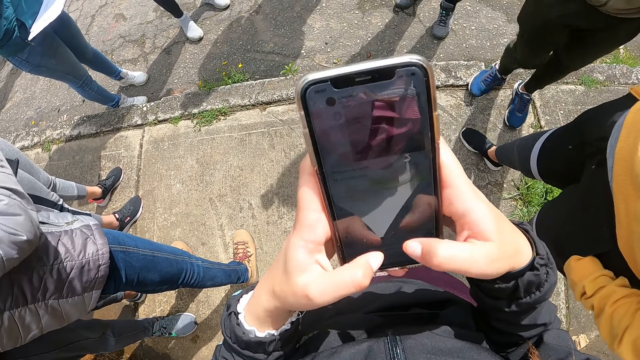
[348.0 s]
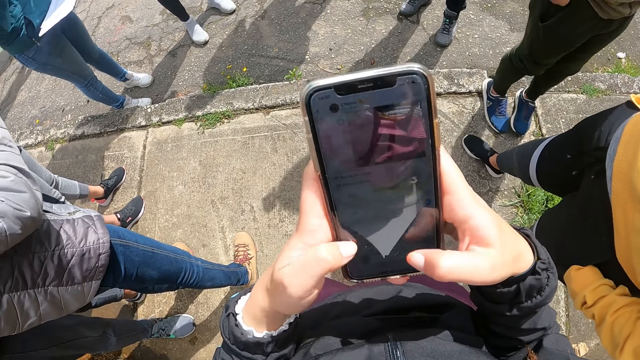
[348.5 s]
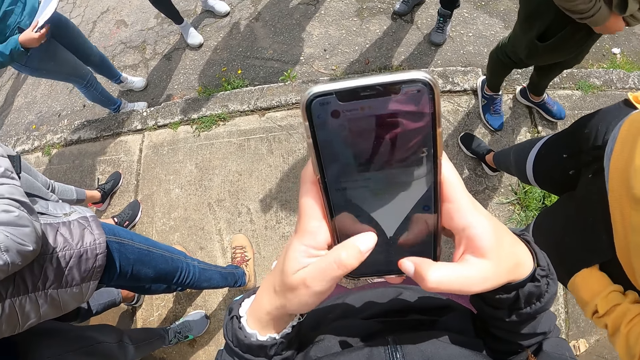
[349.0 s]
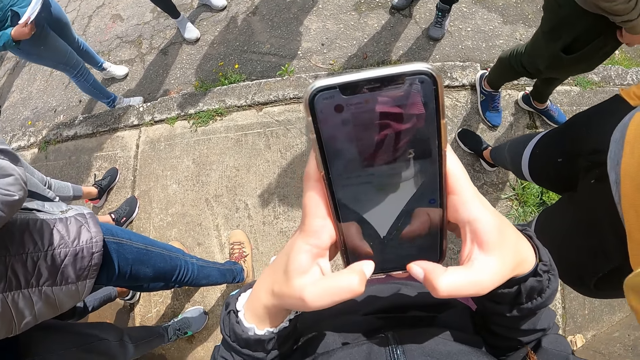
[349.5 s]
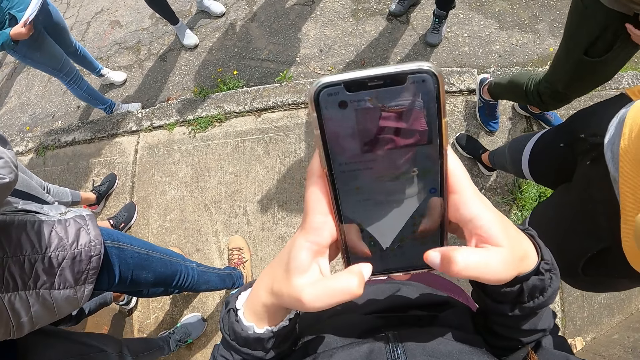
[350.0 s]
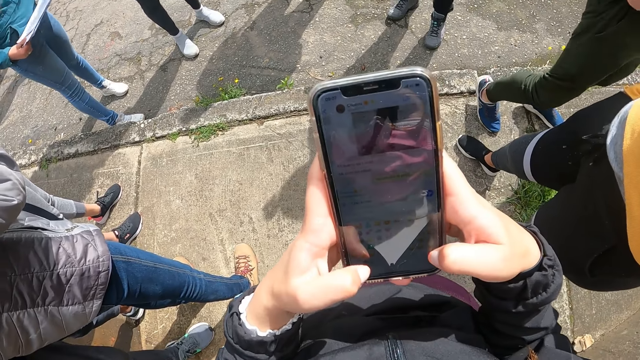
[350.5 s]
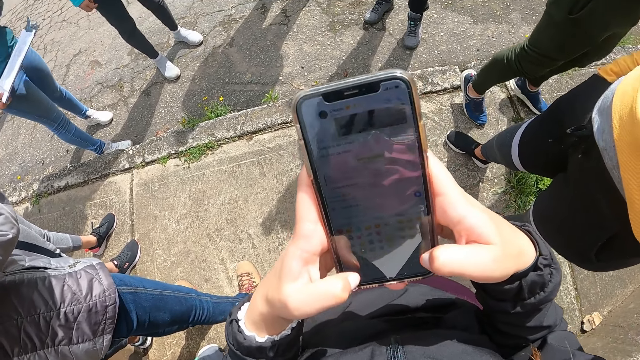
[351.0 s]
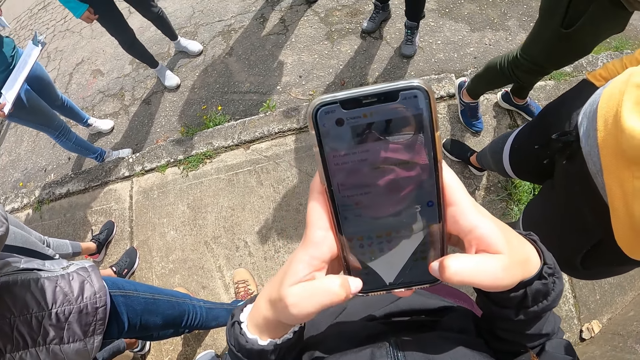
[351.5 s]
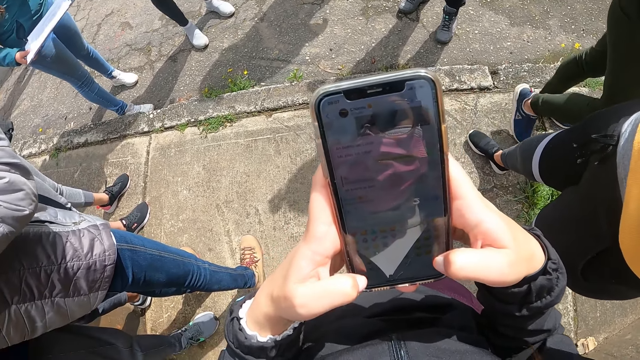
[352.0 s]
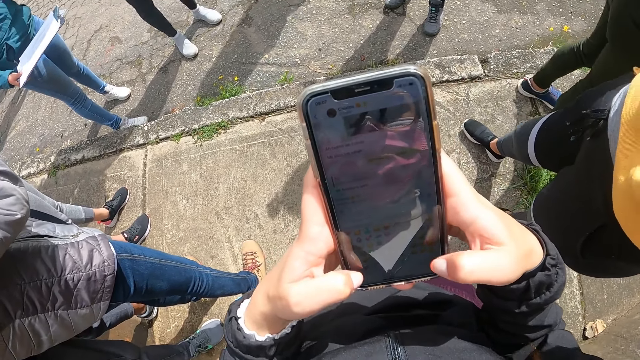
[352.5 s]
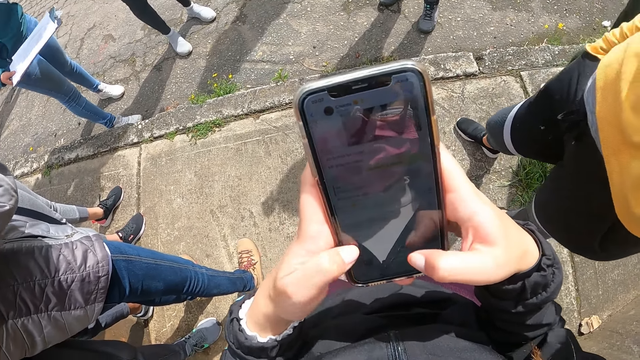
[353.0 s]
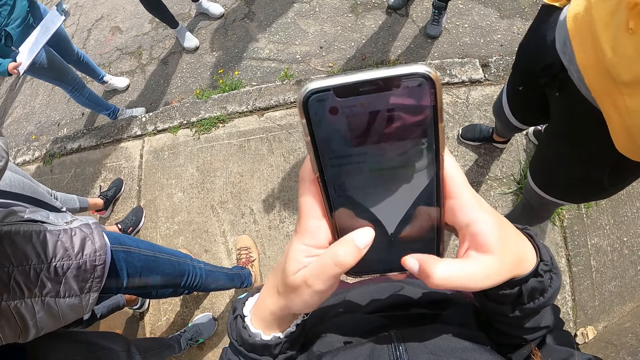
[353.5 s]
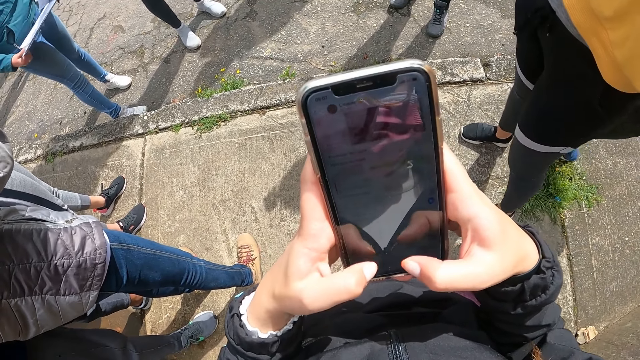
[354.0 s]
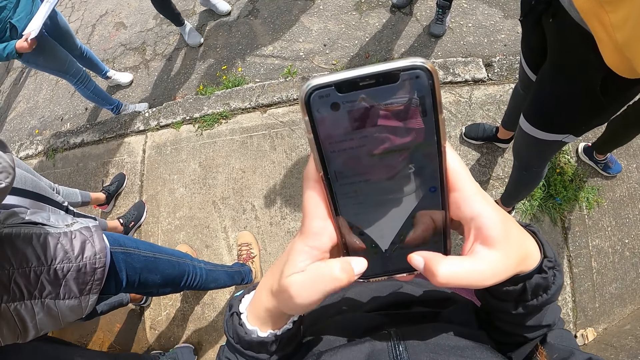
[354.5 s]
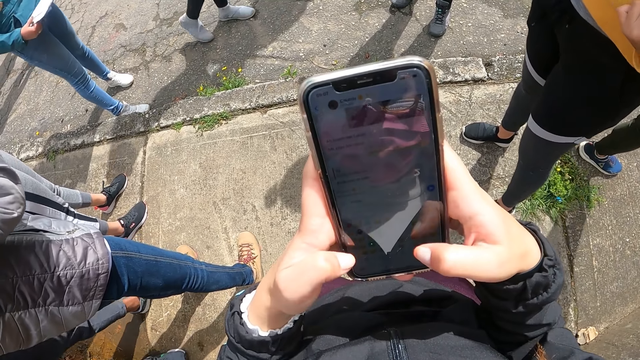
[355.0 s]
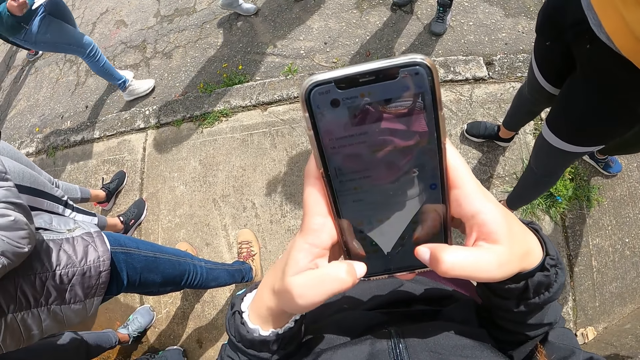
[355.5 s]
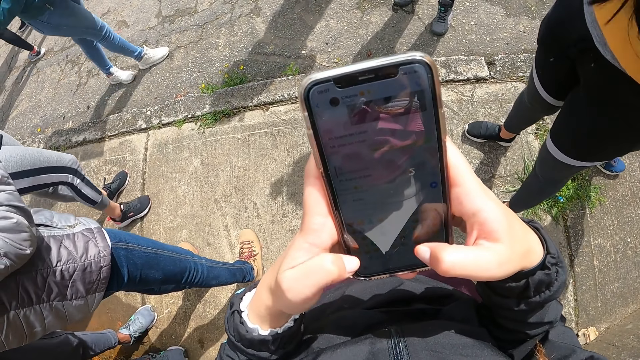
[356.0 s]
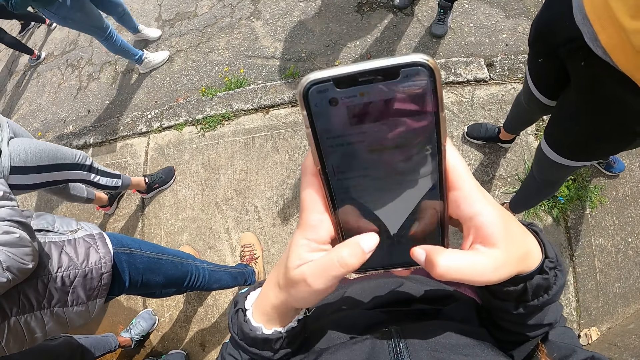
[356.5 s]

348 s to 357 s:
The camera wearer types on the phone. They stare at the phone. They type on the phone.

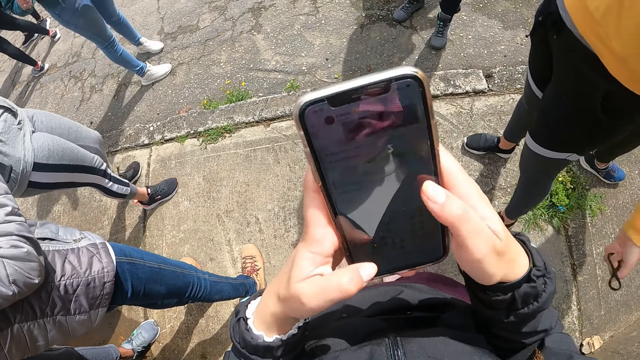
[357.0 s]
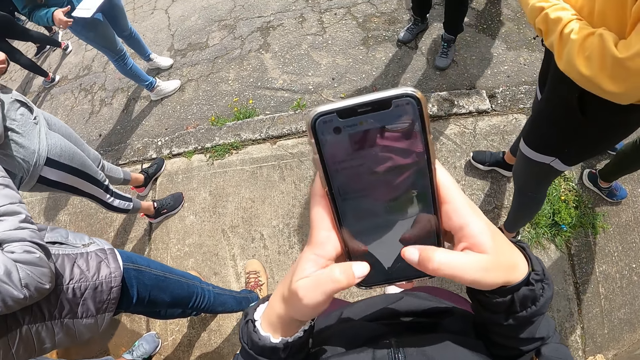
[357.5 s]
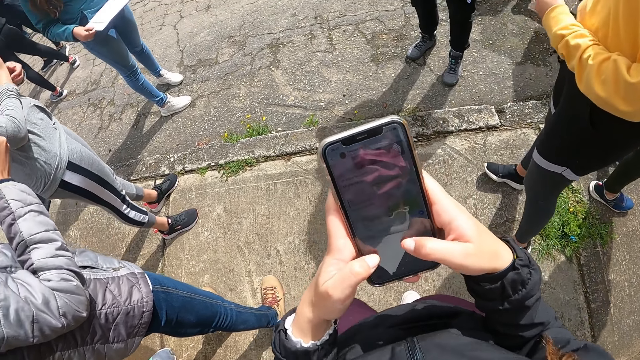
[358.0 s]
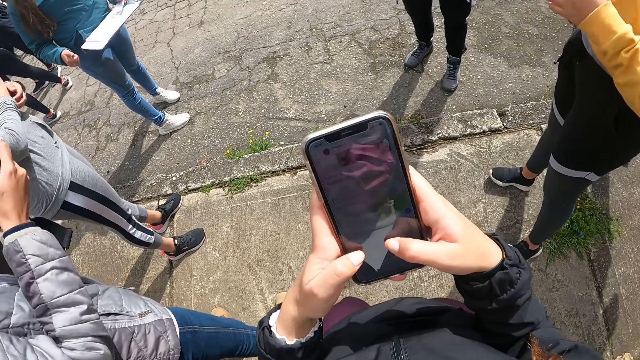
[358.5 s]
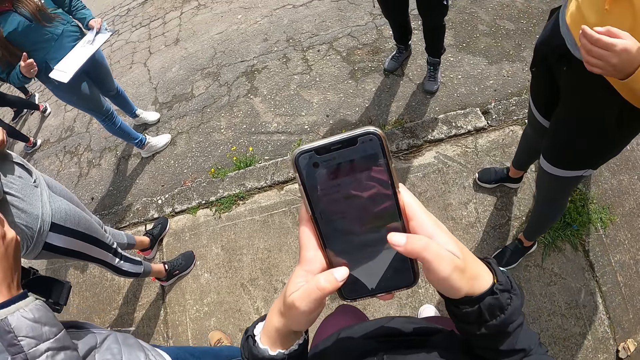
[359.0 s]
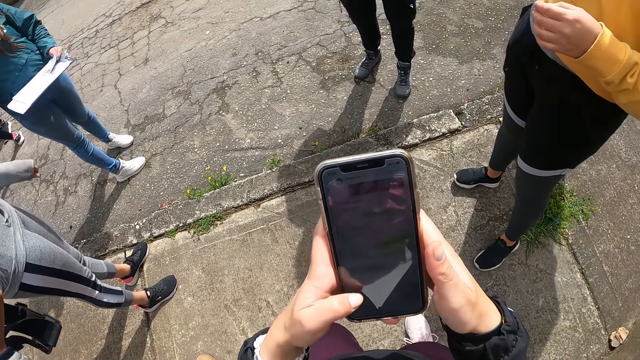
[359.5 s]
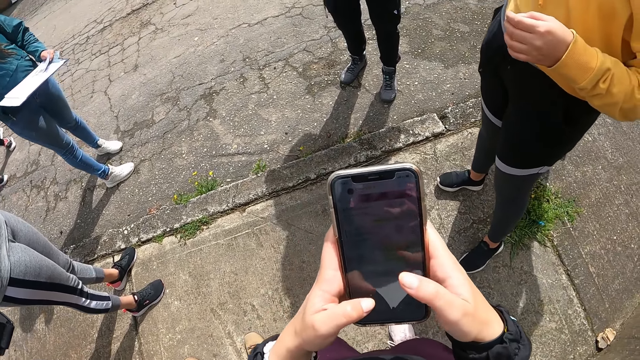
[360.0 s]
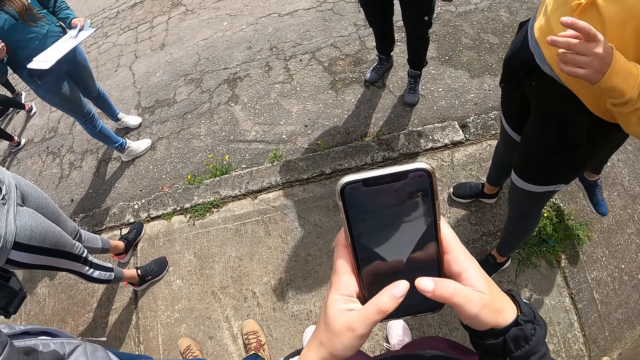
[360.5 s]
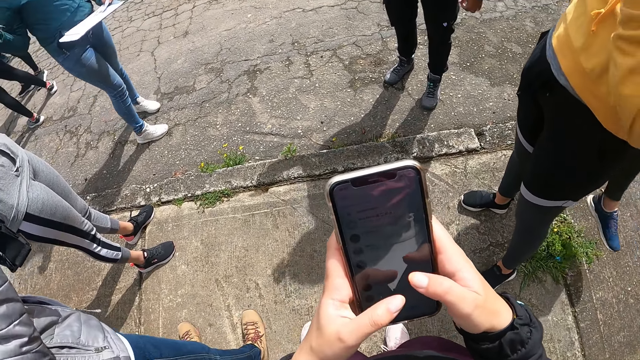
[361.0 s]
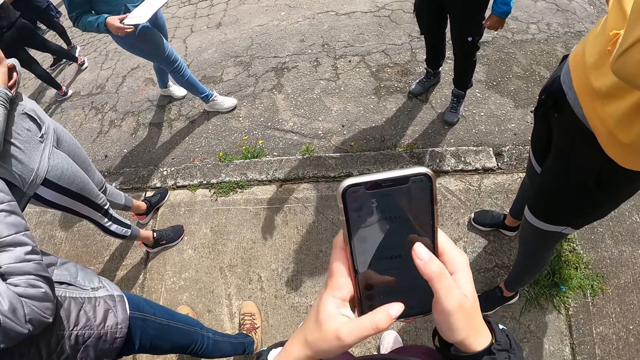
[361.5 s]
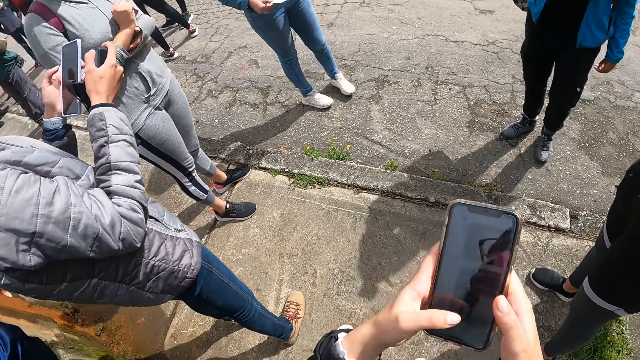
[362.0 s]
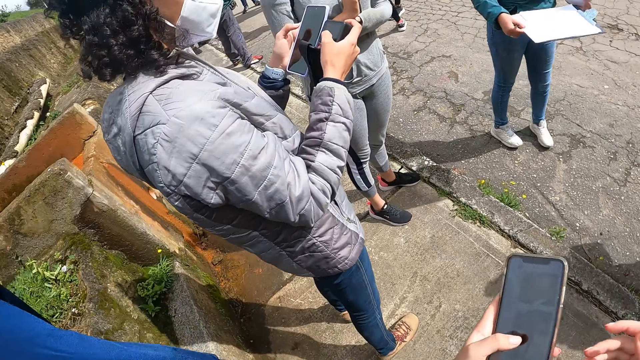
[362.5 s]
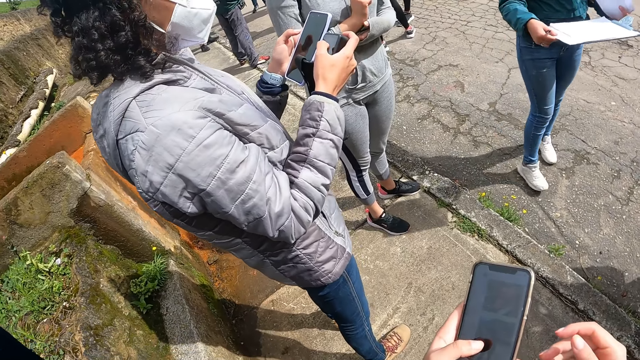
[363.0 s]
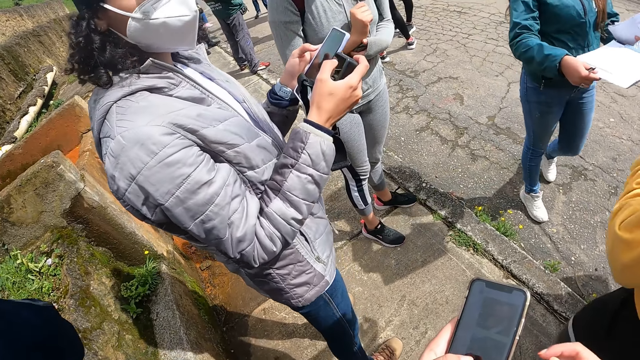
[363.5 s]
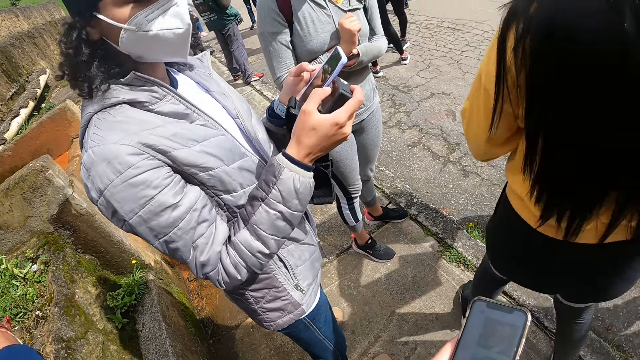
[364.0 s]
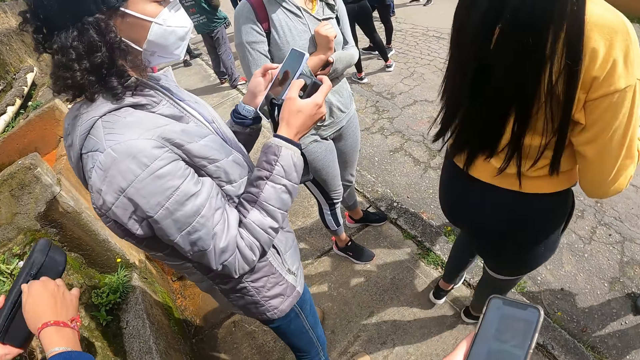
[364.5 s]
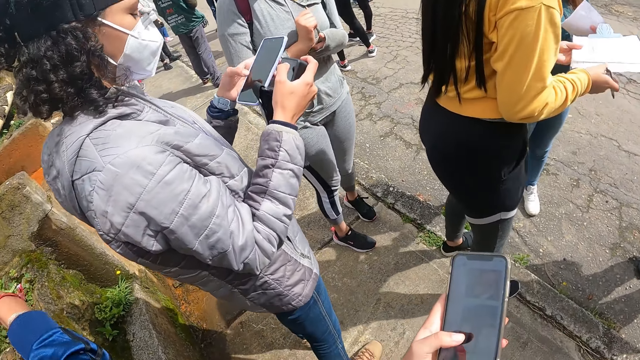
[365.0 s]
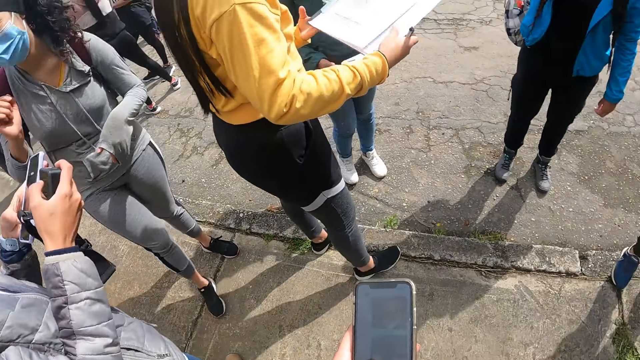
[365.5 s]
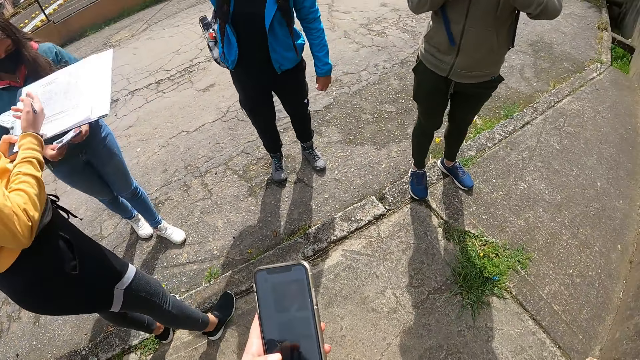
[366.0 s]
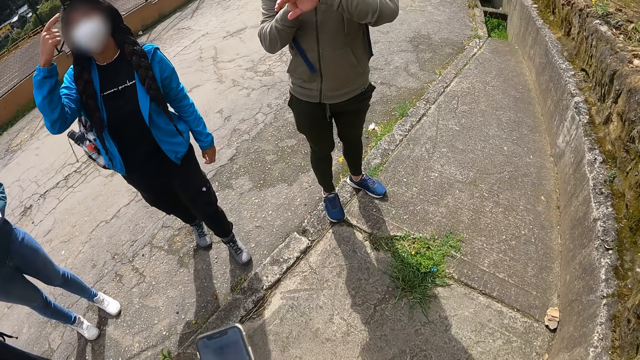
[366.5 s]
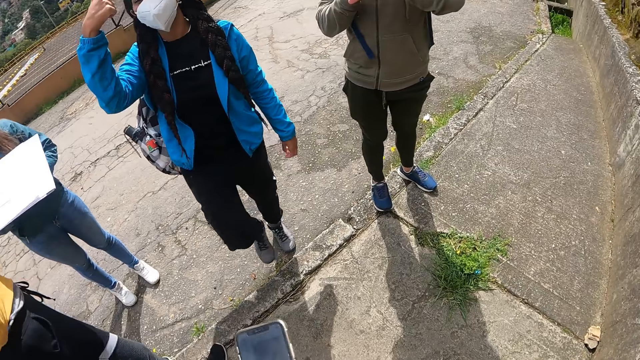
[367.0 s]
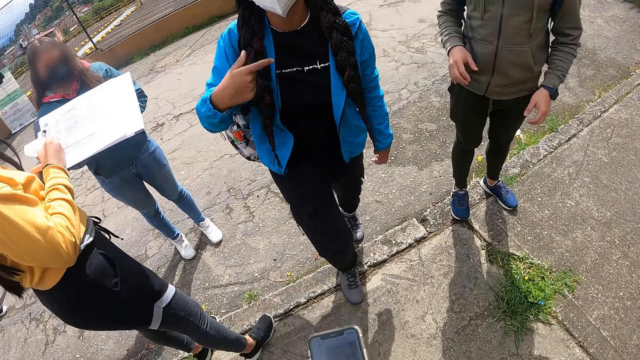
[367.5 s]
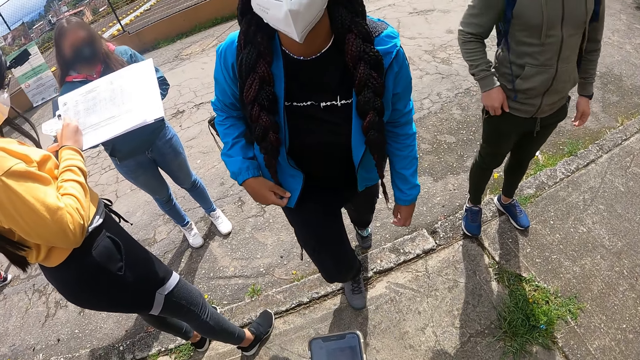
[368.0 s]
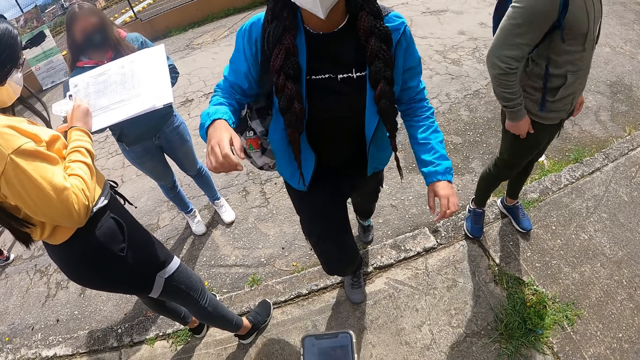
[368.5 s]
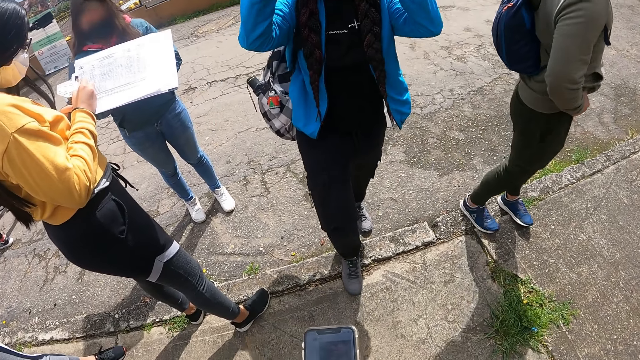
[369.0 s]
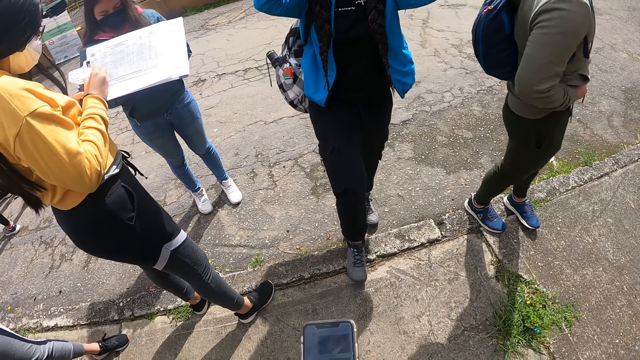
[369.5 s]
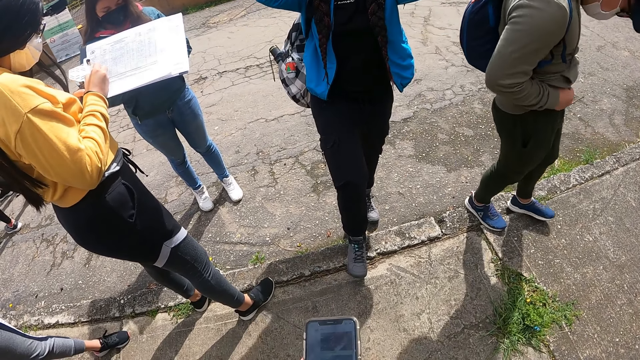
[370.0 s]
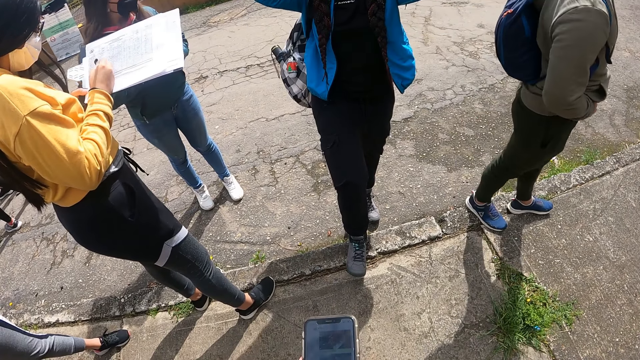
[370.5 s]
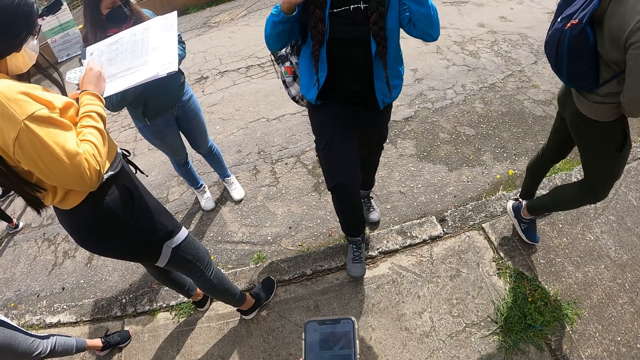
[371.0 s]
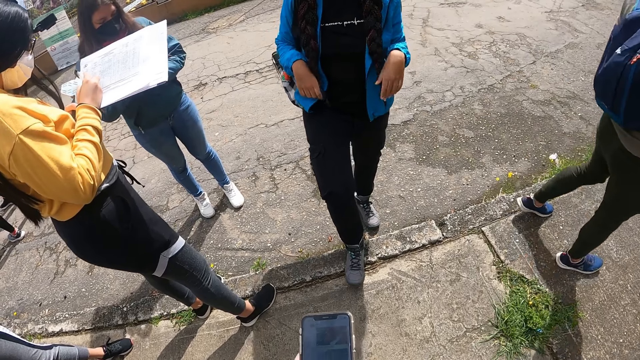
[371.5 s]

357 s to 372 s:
The camera wearer types on the phone. They scroll the phone, look around and hold the phone. They interact with a lady. They look around. They interact with another lady. Another lady writes on the notepad with a pen in her right hand. A man tightens his pants strings with his hands. The camera wearer holds the phone.
